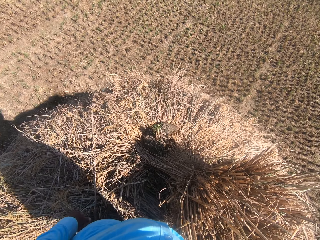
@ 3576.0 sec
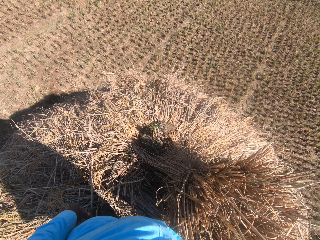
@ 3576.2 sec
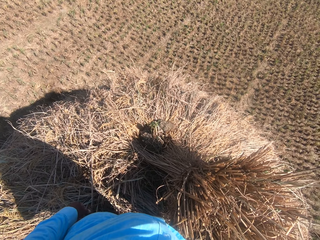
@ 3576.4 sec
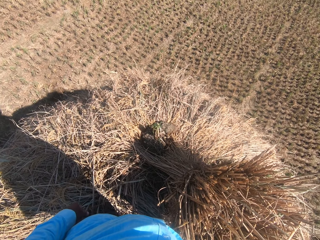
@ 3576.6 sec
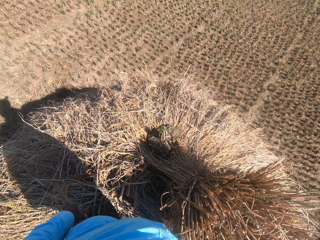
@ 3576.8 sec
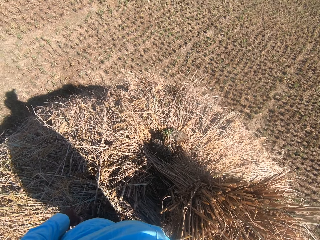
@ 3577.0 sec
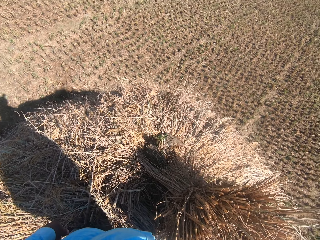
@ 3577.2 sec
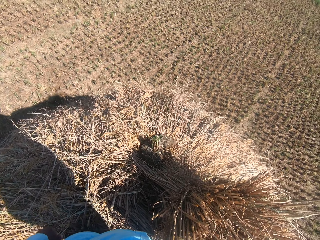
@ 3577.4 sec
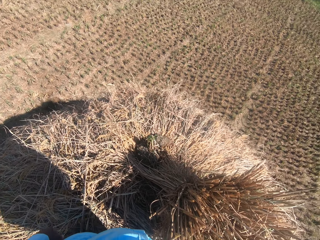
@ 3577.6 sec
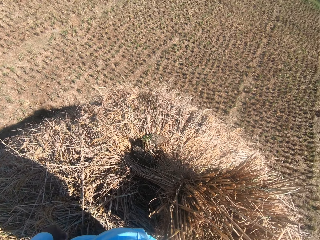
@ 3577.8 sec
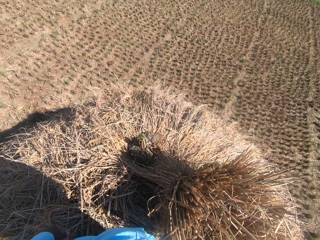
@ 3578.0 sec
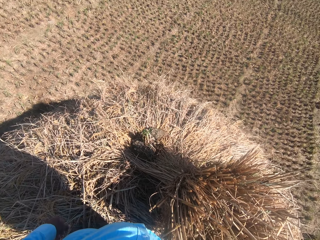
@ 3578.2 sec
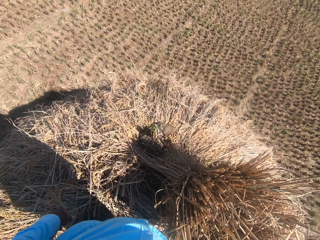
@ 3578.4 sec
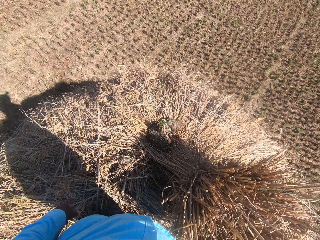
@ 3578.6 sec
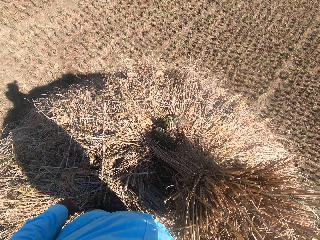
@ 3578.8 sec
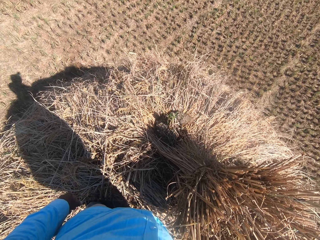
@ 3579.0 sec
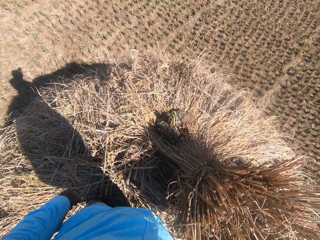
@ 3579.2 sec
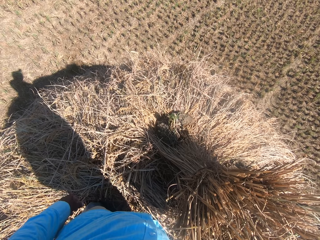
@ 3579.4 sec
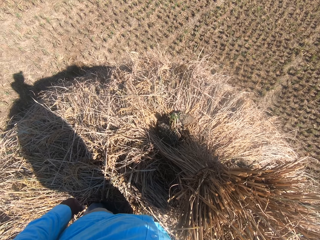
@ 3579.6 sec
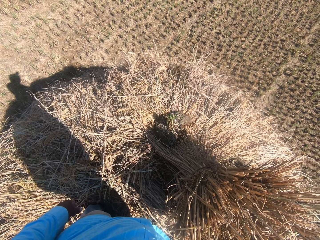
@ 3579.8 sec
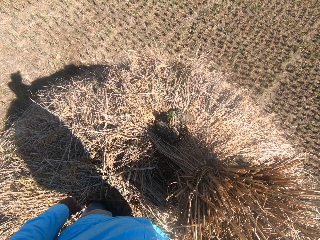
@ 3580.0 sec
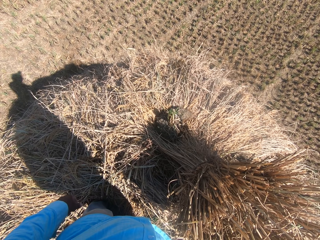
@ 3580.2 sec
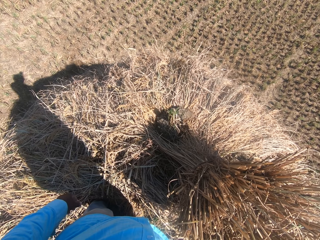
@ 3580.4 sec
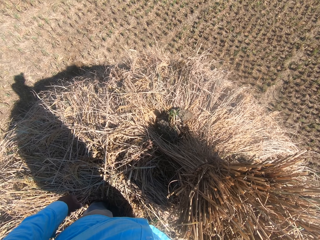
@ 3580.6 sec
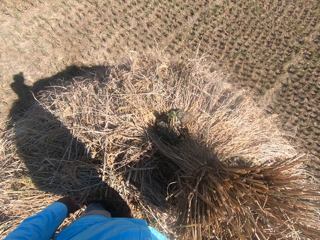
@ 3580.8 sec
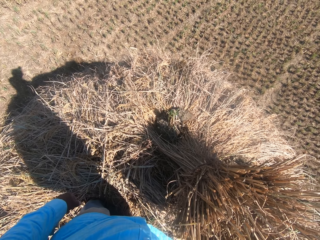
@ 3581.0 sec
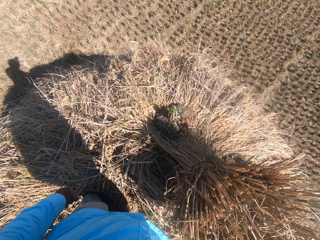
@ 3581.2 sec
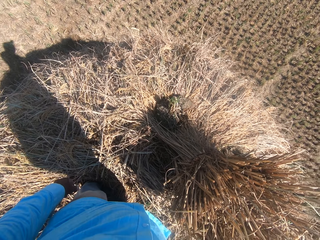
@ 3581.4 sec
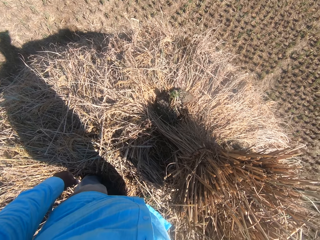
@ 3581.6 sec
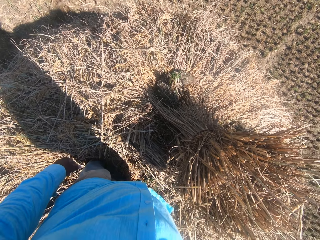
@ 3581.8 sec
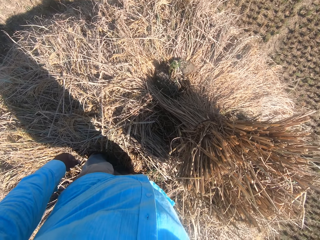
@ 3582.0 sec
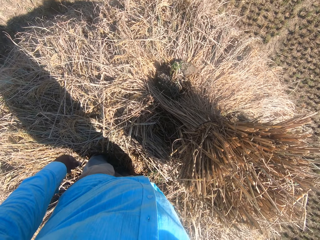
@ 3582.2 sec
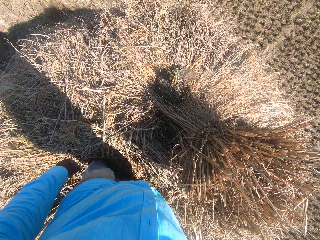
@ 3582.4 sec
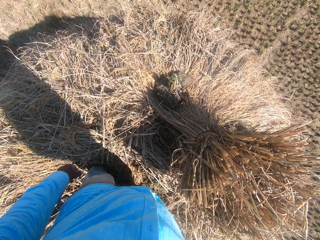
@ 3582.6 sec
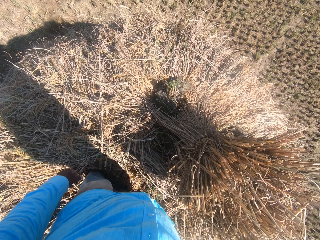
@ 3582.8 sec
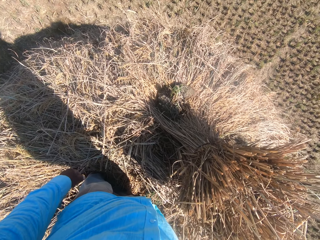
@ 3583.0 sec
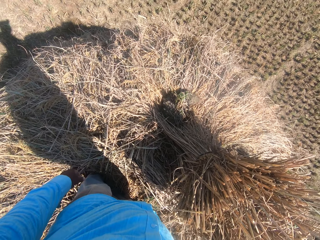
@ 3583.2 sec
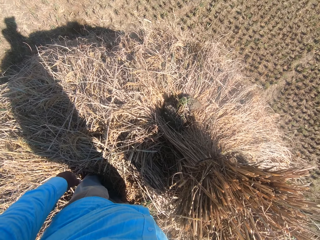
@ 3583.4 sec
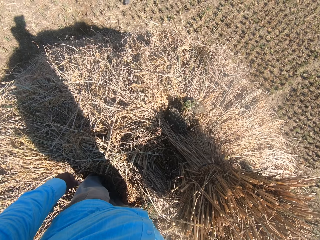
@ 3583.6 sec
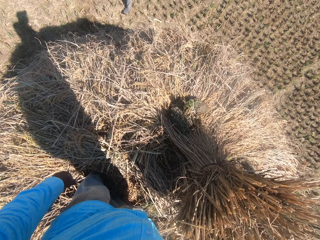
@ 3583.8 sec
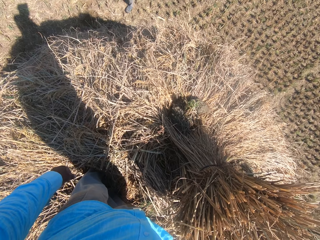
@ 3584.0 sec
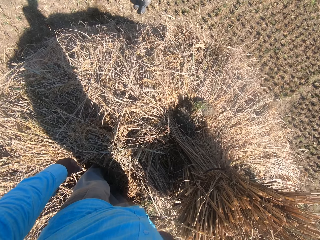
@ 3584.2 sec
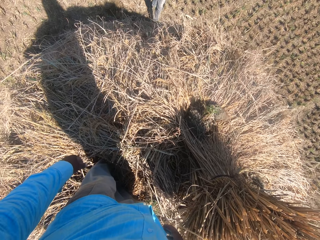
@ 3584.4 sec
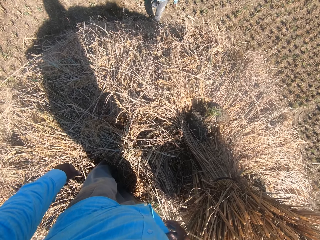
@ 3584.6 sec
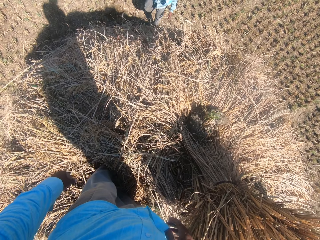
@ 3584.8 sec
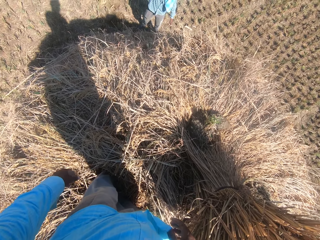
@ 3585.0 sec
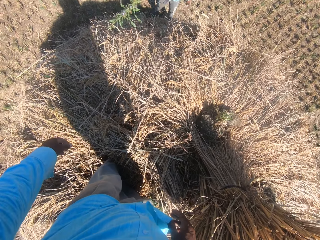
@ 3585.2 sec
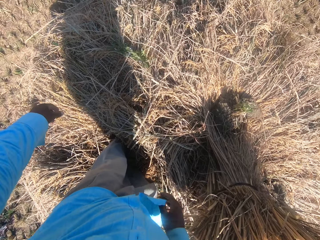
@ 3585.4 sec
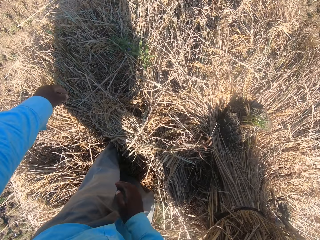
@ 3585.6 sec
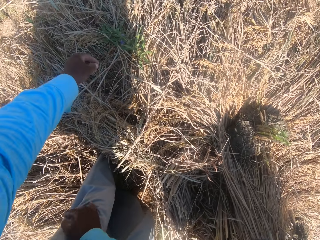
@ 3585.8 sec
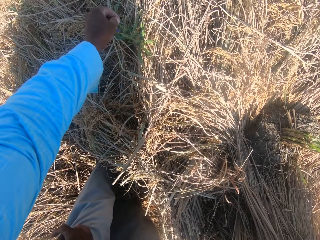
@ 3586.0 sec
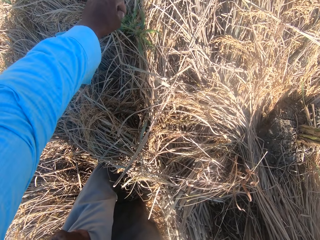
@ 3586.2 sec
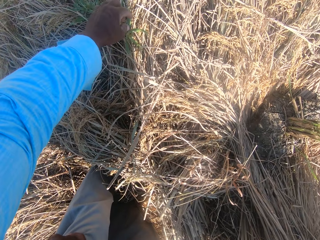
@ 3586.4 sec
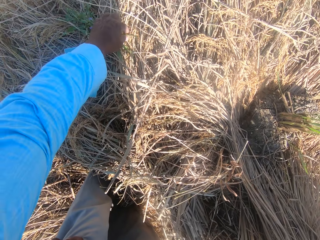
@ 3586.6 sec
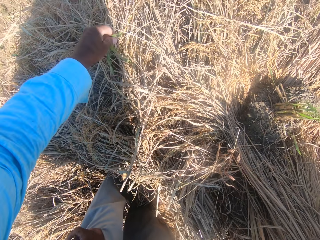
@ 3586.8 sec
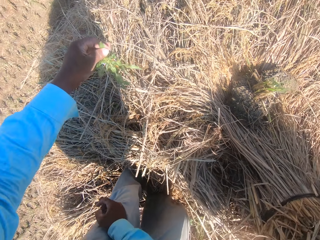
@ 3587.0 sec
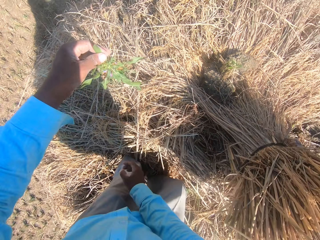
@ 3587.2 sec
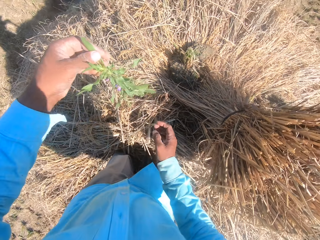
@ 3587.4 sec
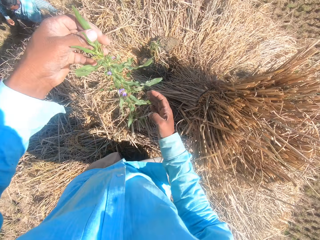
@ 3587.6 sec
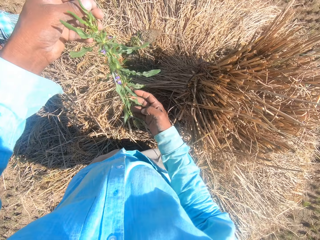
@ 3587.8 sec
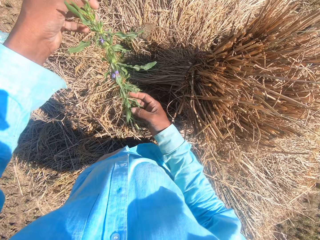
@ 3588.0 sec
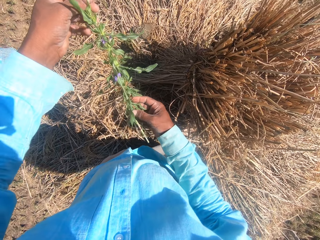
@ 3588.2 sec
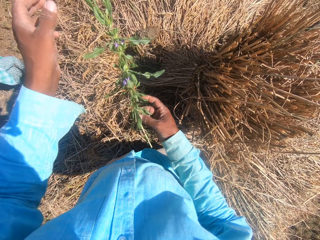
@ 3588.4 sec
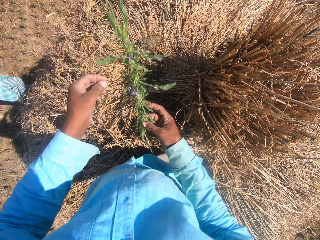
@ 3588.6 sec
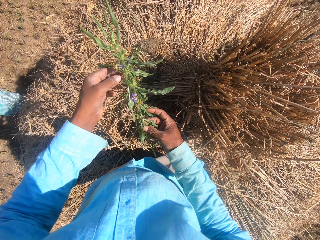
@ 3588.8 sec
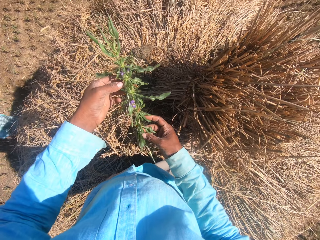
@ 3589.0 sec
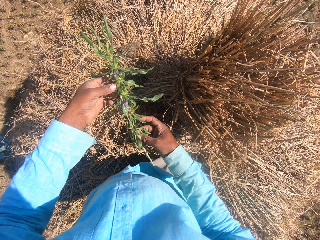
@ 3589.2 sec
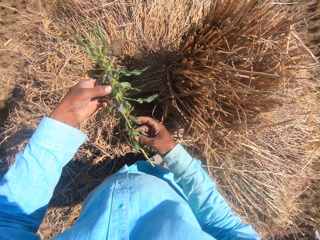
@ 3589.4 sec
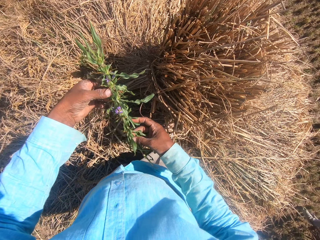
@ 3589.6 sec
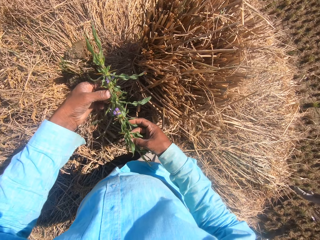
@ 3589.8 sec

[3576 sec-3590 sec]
A man holds a leaf branch in his right hand. The man walks toward the camera wearer. The man throws the leaf branch on the heap in front of the camera wearer. The camera wearer picks up the leaf branch from the heap. He examines the leaf branch in his hands.

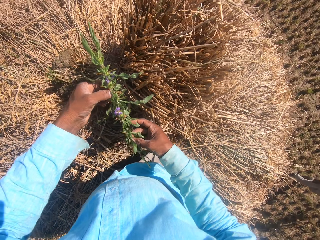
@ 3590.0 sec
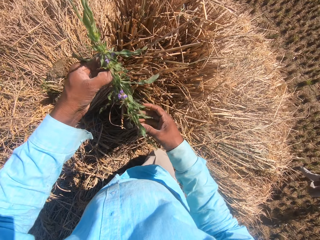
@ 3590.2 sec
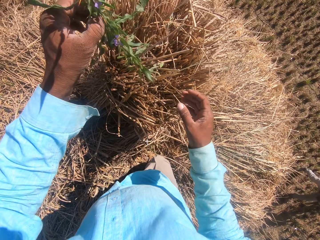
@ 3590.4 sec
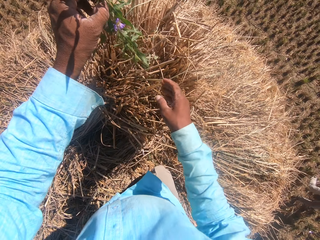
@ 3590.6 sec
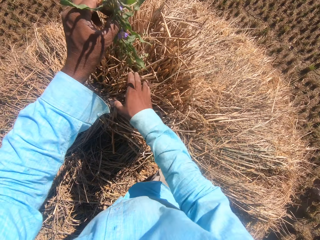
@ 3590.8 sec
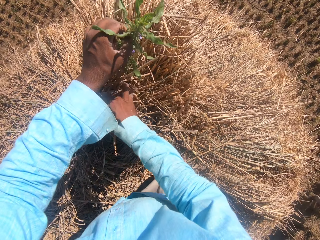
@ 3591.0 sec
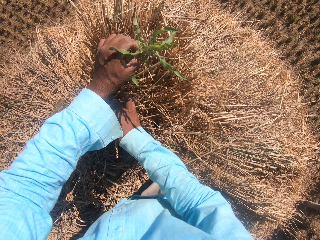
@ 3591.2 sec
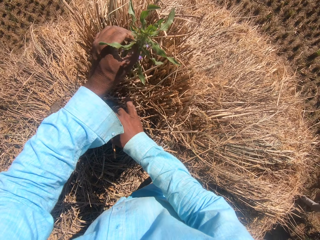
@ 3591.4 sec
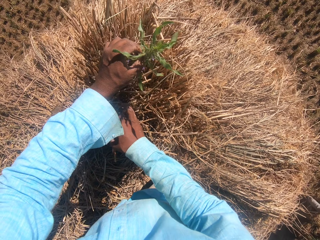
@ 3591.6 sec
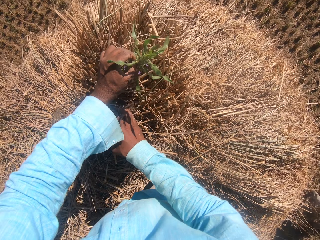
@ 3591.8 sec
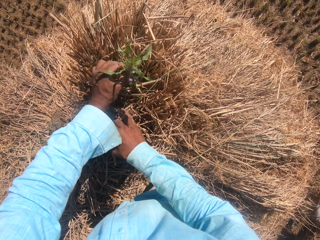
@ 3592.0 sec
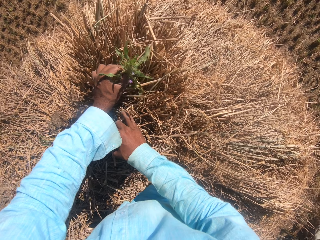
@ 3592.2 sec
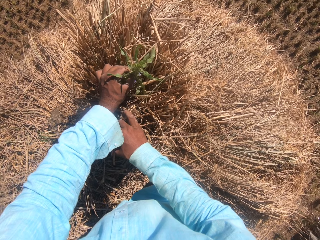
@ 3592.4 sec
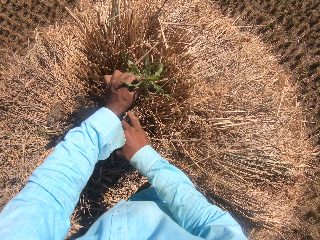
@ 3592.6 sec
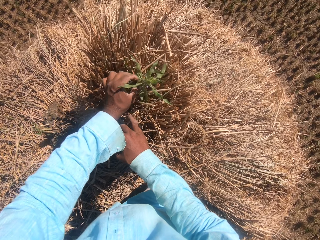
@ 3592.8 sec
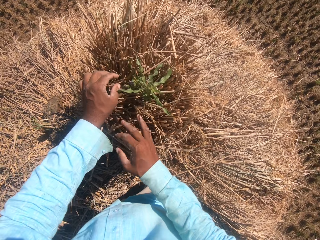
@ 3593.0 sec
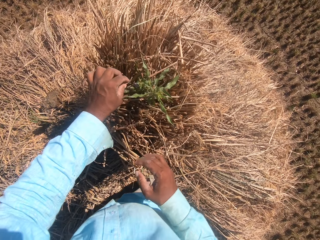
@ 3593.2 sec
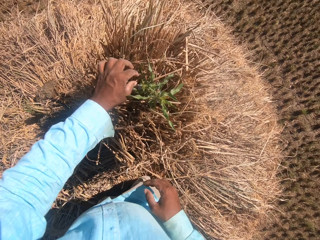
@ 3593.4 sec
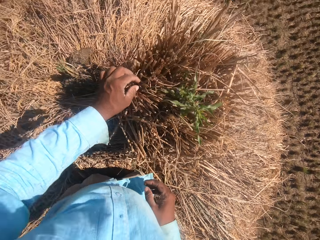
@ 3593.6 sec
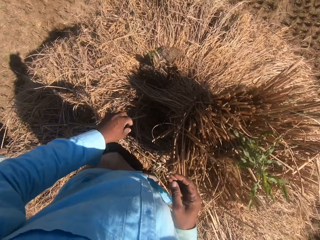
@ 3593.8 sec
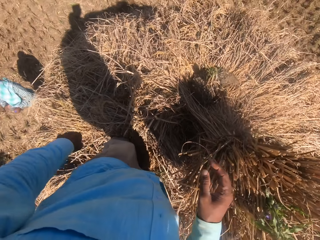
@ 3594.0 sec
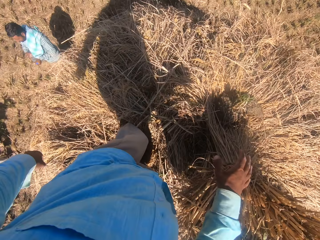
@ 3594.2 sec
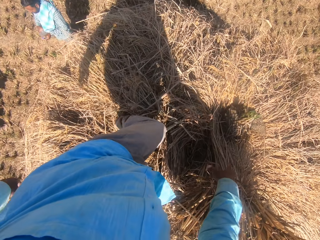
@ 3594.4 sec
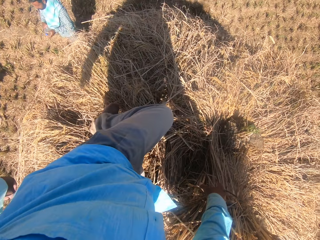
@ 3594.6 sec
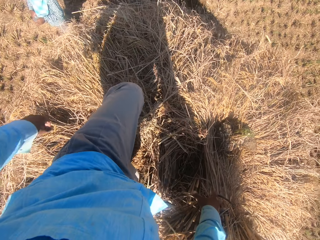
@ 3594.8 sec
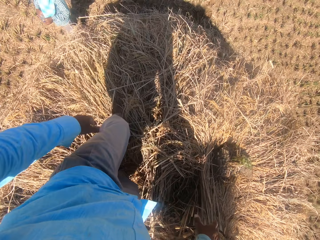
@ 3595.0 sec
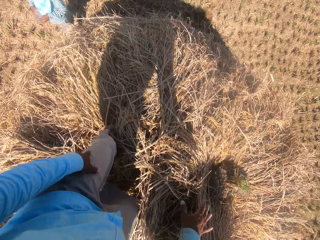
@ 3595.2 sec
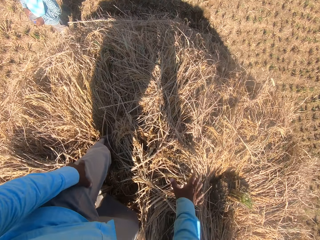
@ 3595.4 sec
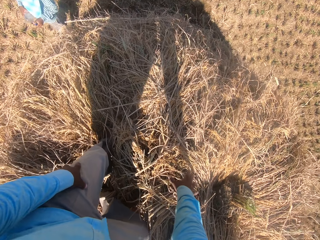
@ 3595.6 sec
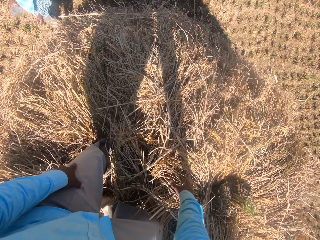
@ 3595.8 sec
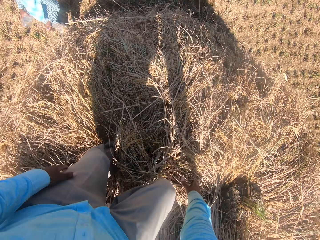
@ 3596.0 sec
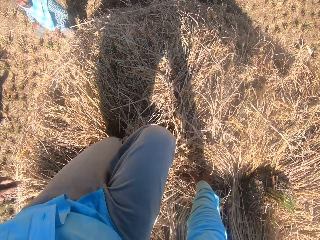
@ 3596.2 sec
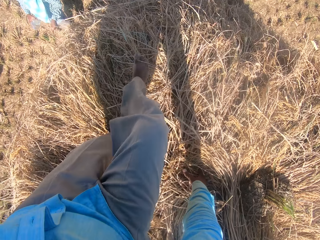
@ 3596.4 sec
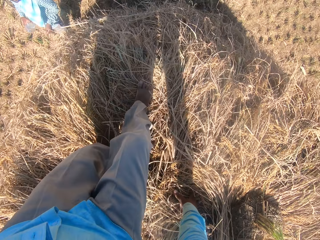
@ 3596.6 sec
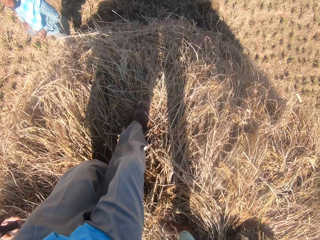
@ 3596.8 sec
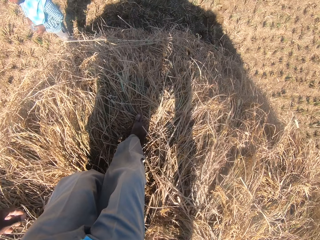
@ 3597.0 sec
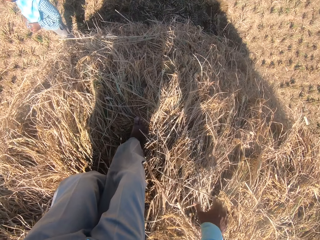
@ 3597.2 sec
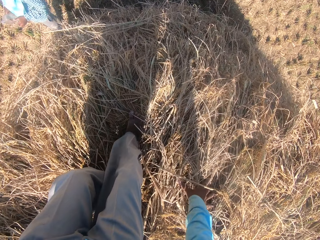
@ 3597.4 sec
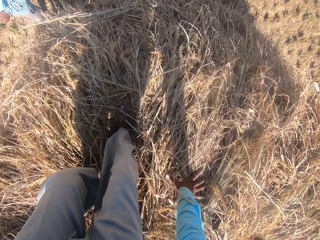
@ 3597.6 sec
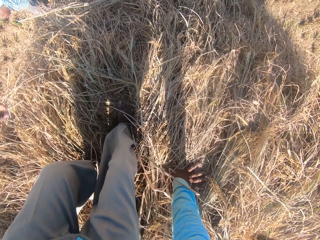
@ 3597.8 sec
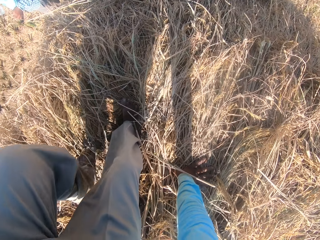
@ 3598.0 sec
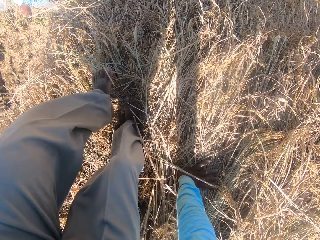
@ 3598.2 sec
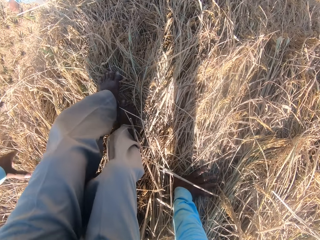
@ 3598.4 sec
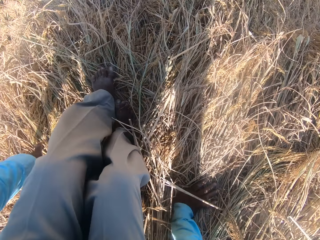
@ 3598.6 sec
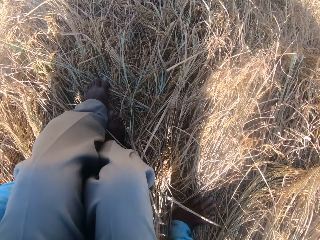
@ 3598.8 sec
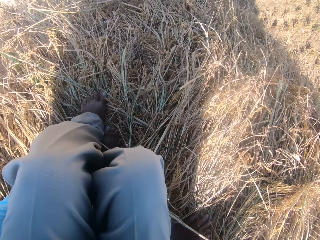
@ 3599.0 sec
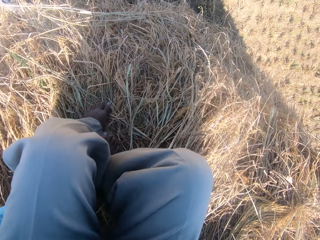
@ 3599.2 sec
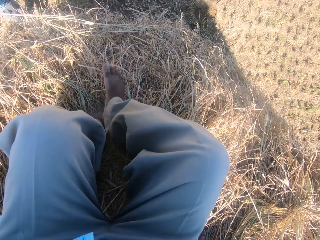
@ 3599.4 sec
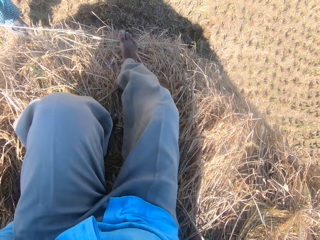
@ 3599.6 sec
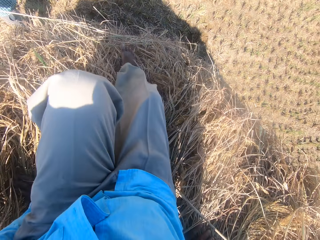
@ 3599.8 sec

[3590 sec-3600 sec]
The camera wearer sets the leaf on the stack of dried grass straws. They converse with a man. They climb down from the heap of dried grass straws and walk on top of the dried grass.
